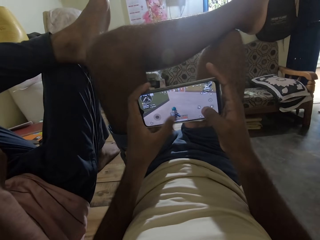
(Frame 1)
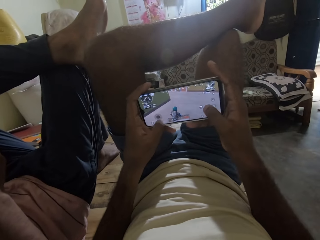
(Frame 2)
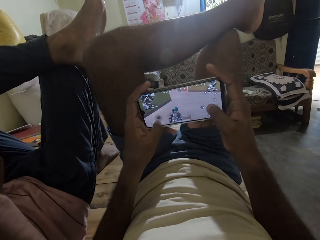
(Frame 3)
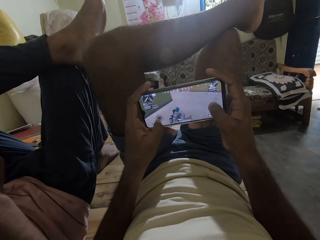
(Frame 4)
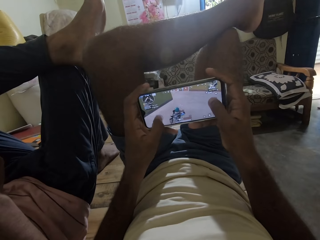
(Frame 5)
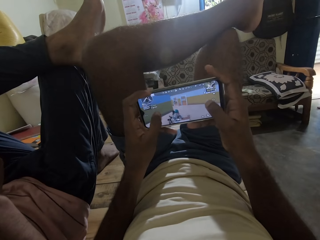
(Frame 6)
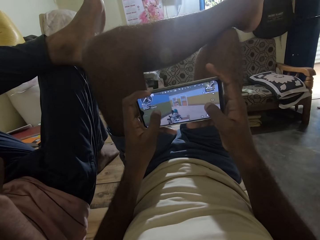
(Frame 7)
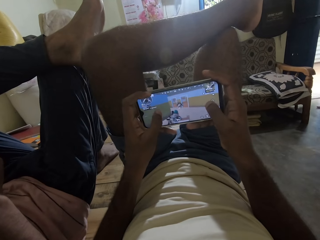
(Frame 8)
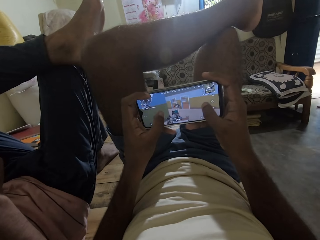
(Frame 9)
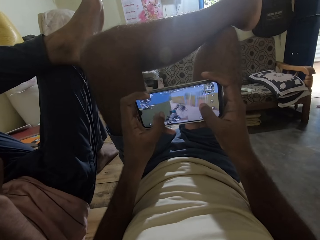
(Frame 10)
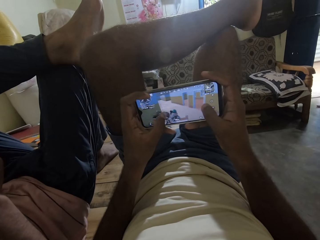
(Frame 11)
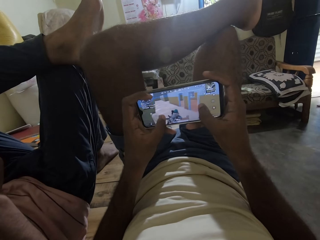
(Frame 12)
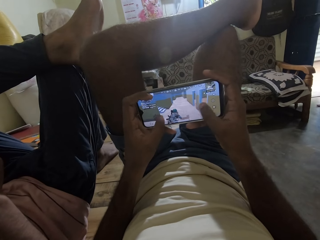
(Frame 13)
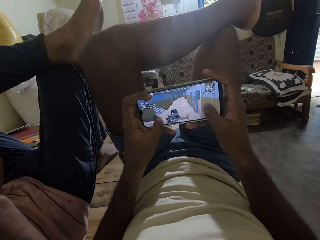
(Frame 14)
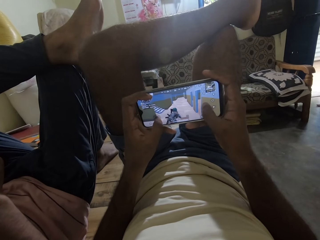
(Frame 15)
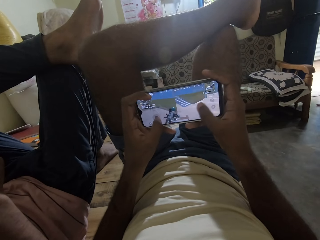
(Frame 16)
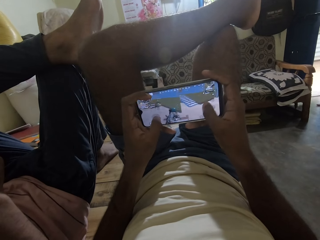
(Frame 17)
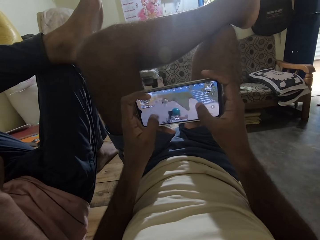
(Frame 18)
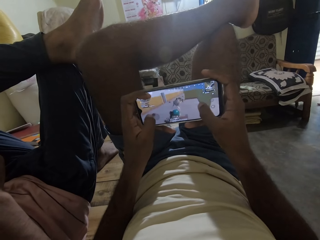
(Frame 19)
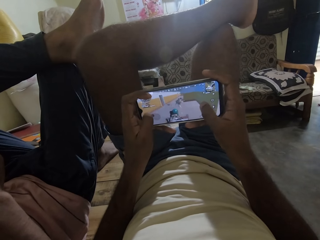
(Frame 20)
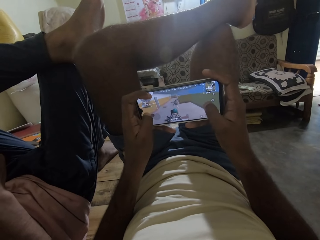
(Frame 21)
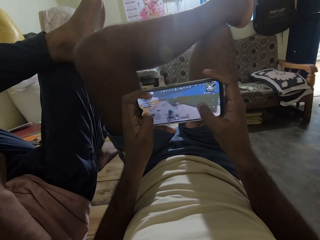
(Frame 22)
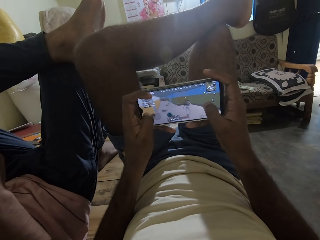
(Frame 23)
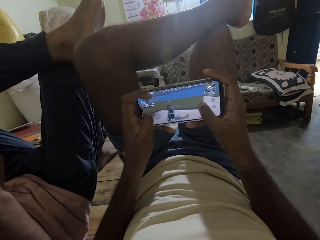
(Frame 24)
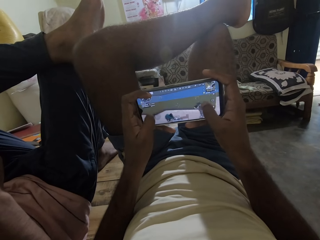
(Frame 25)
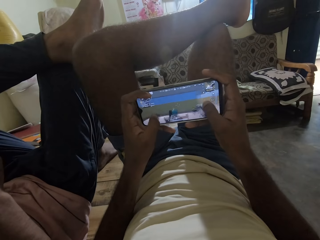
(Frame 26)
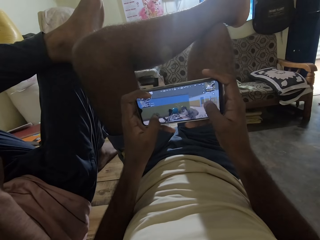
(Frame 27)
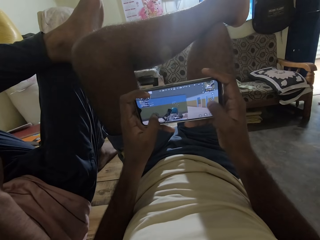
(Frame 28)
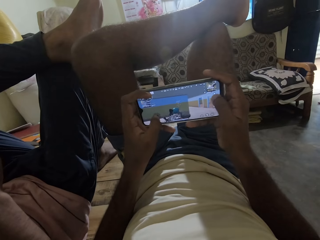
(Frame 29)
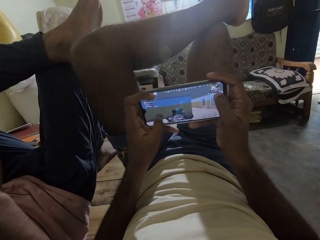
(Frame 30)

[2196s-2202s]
The camera wearer plays the game on the phone.

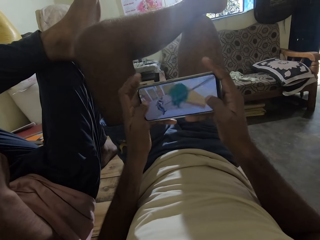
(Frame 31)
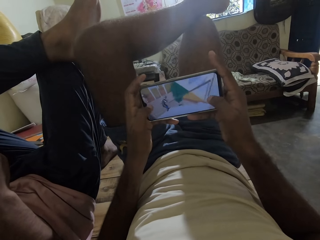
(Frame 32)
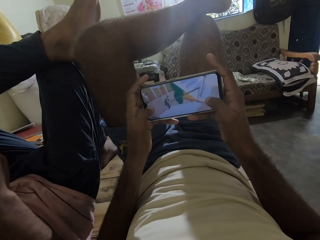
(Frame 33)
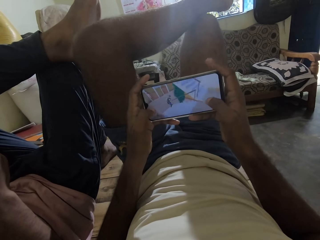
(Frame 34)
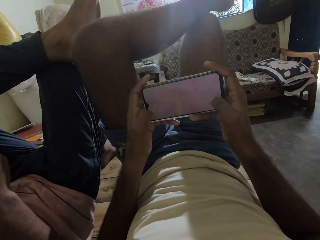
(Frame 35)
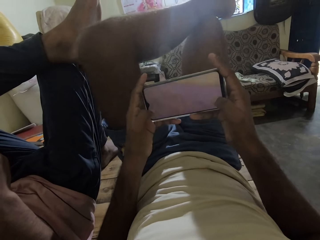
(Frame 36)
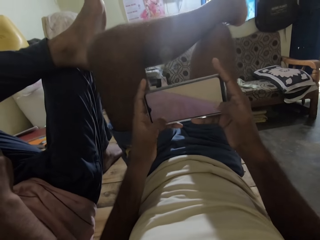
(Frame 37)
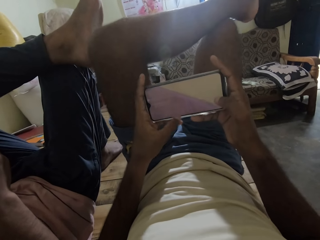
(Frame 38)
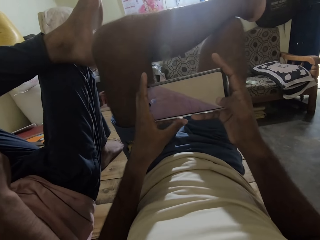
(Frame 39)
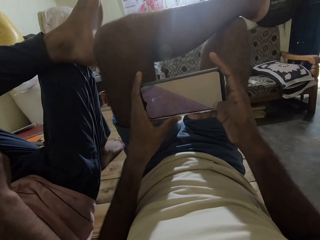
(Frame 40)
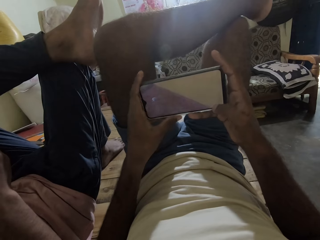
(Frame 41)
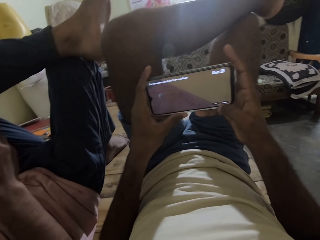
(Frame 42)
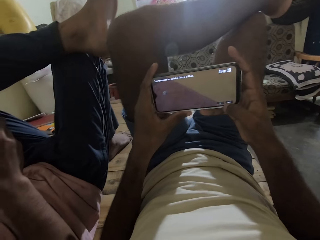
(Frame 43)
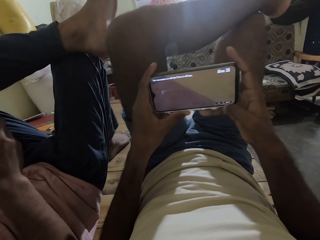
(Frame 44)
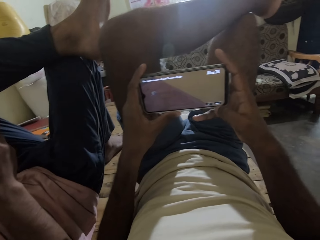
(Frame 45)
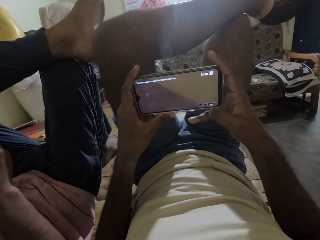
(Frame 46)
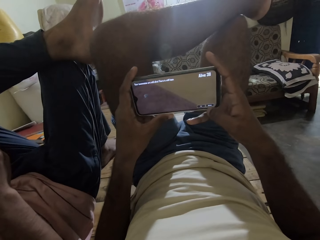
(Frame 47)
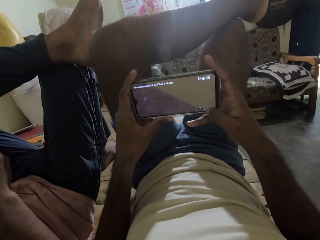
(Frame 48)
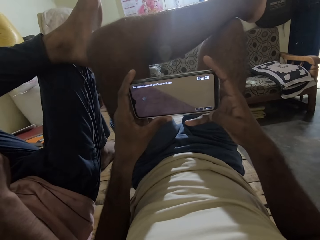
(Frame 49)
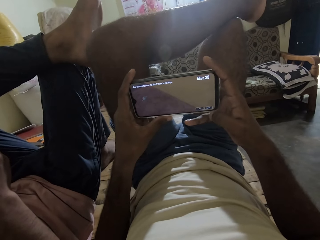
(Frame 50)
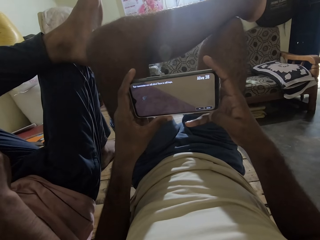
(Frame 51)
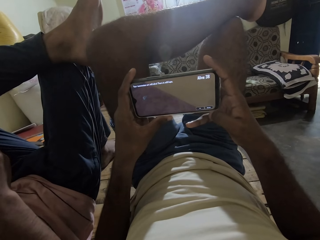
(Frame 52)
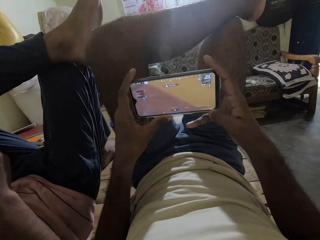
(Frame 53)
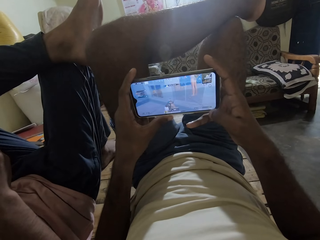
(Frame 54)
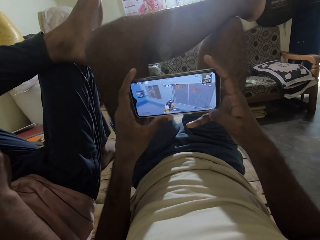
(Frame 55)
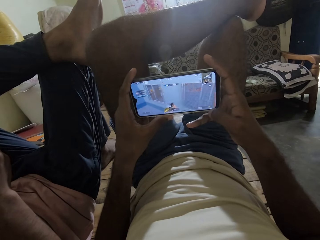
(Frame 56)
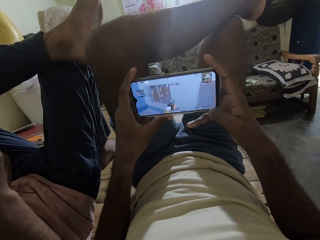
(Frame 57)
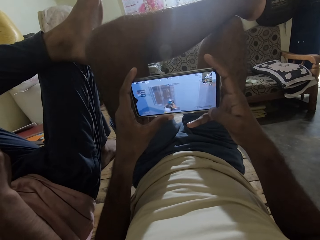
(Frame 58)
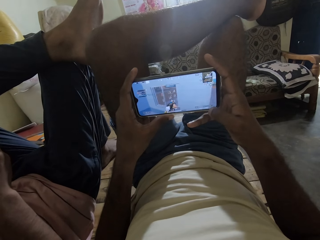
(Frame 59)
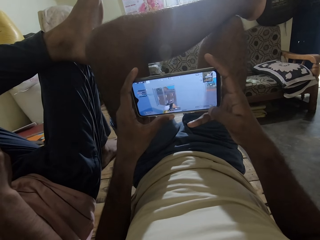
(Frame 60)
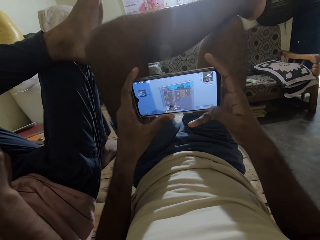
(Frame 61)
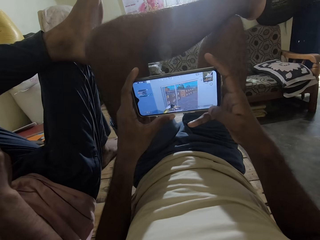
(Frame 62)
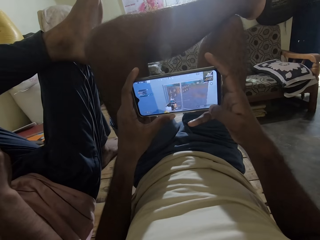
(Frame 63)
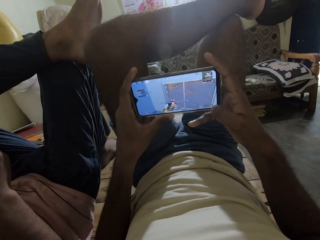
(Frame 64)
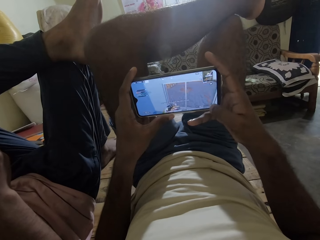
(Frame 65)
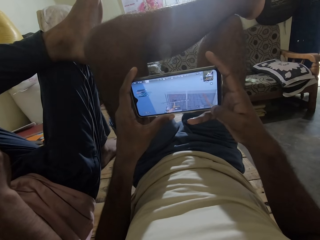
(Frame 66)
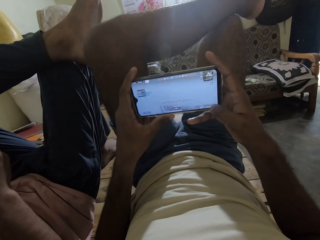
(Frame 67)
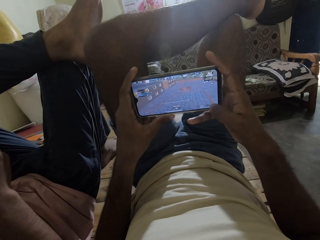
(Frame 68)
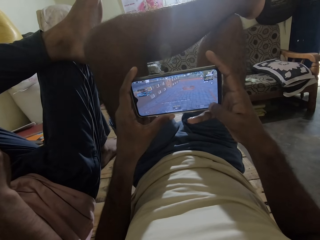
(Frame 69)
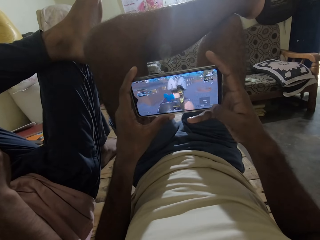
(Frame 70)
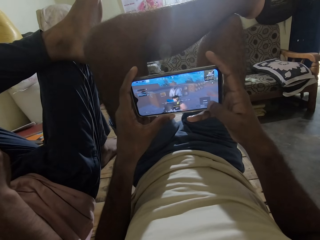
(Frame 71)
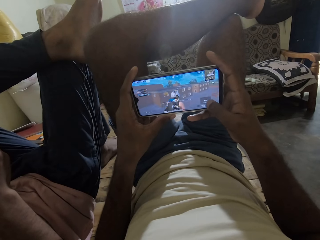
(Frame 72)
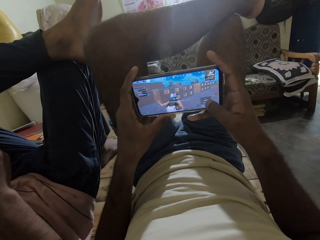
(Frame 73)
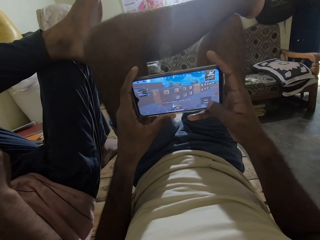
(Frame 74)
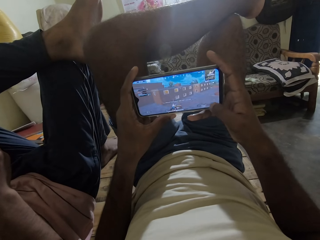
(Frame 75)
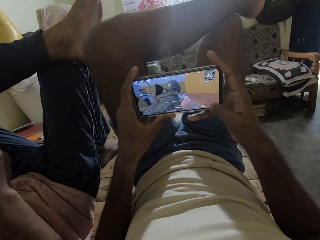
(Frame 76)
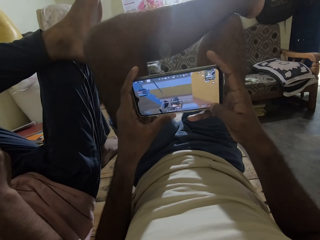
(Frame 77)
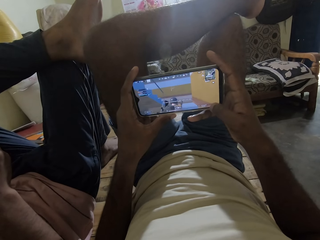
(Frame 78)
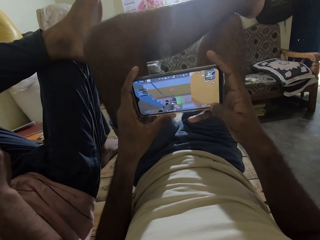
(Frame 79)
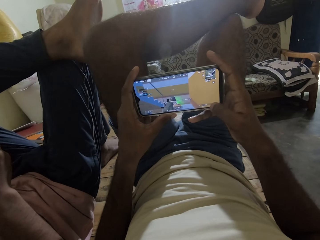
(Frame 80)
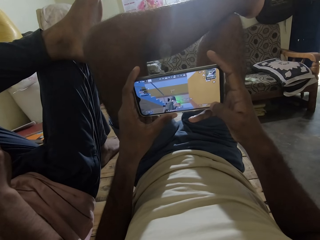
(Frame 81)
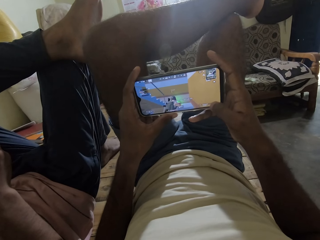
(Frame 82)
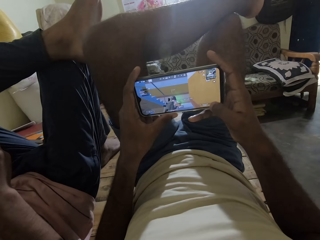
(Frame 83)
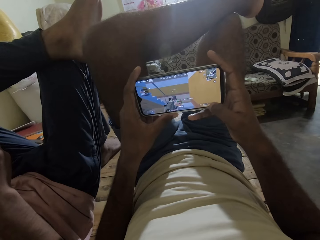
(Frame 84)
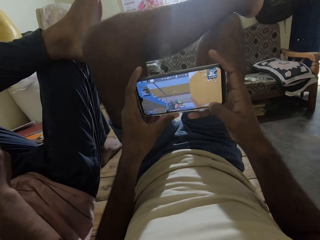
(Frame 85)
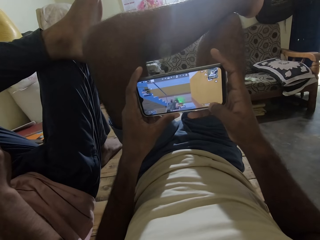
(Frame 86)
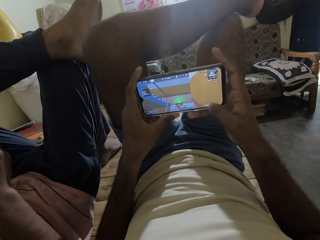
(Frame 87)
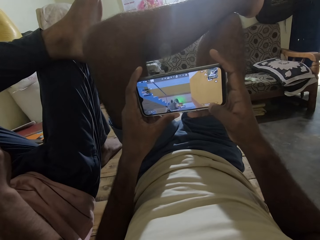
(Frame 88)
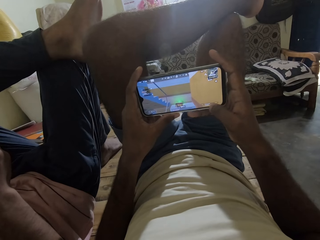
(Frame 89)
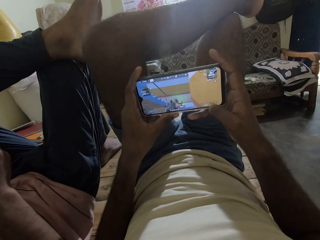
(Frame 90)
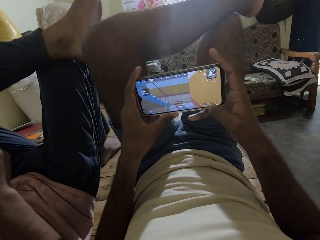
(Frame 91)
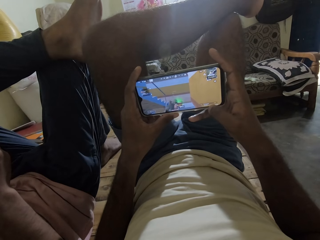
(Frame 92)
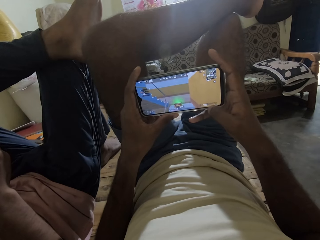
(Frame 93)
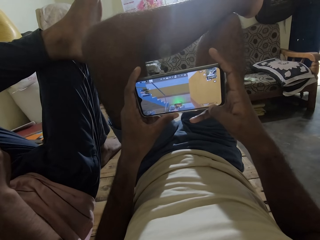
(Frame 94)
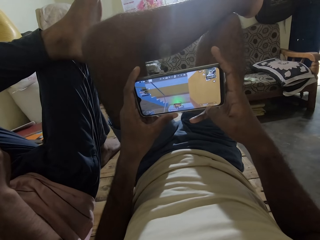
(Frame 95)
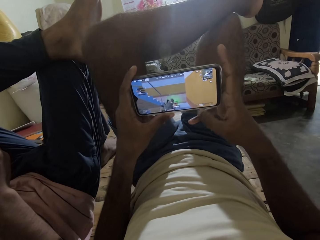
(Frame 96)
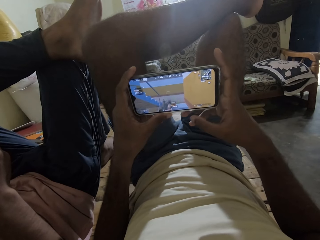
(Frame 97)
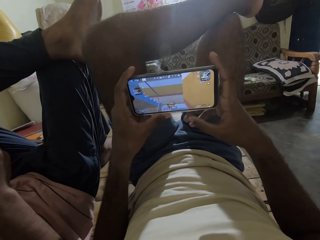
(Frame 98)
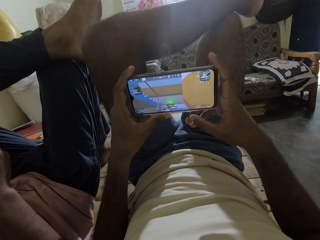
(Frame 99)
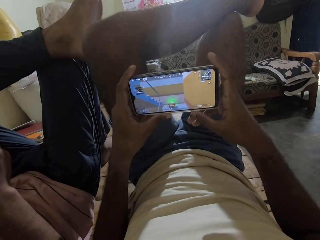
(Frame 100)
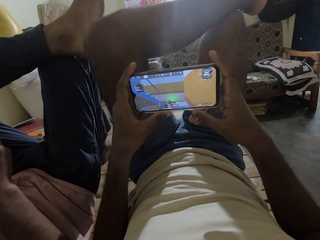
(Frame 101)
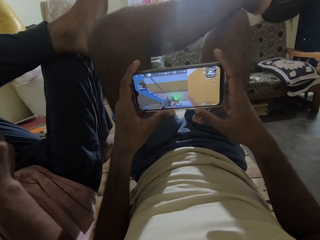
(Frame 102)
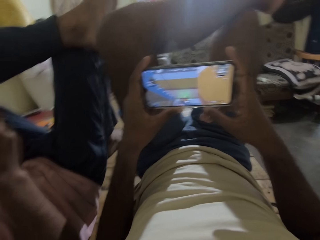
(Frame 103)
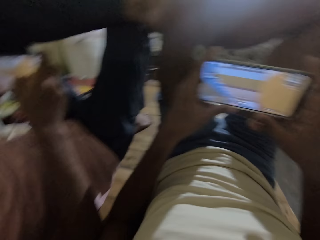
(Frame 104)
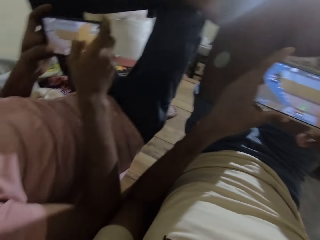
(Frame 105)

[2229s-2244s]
The camera wearer interacts with a man. They interact with the man again.
